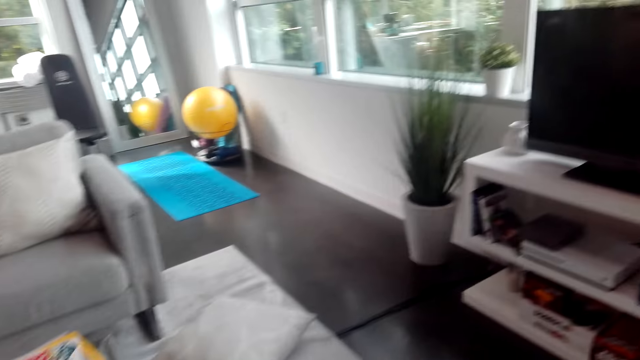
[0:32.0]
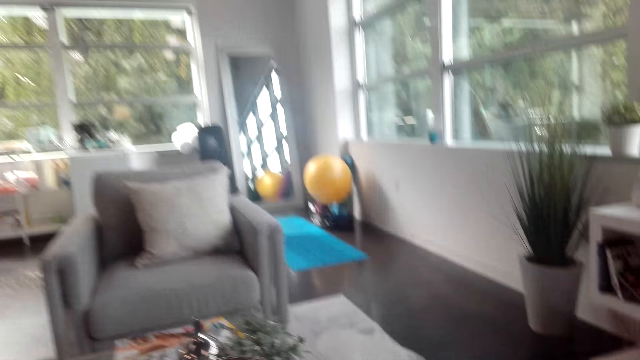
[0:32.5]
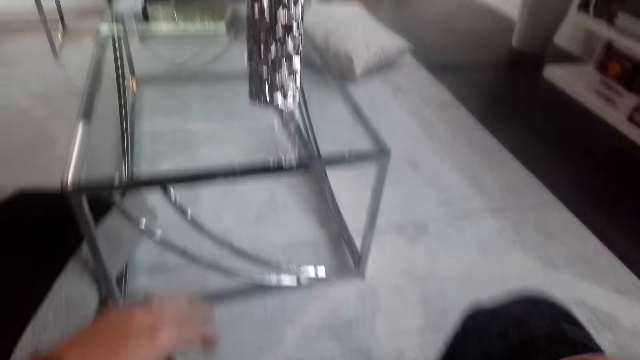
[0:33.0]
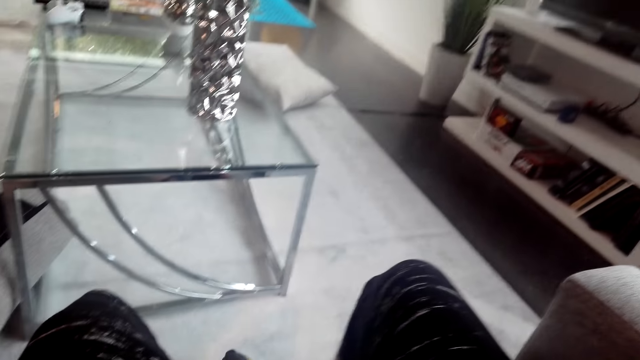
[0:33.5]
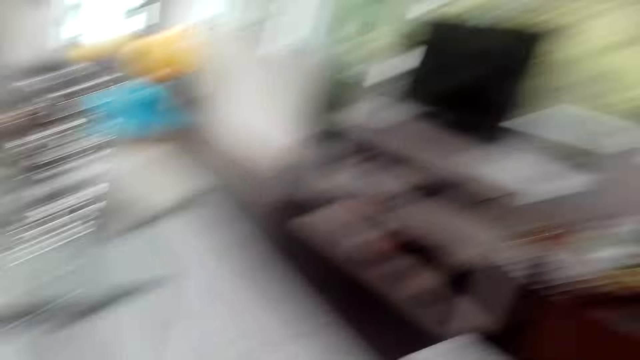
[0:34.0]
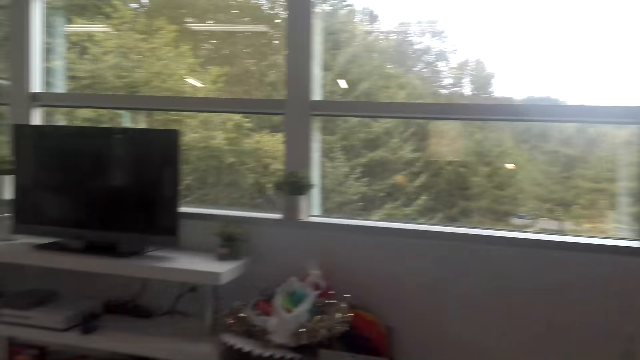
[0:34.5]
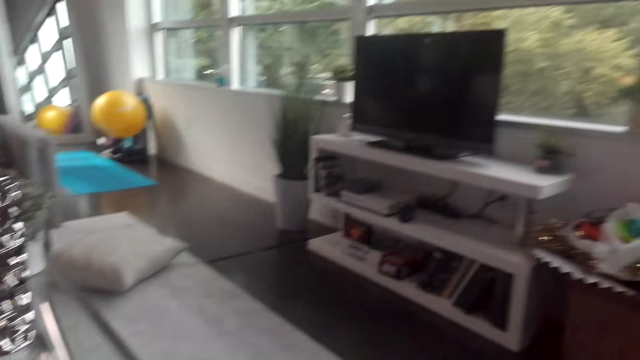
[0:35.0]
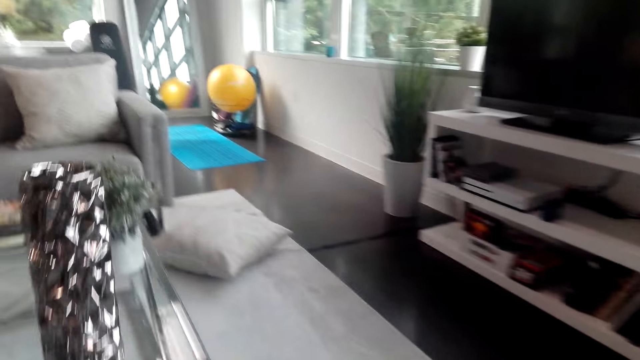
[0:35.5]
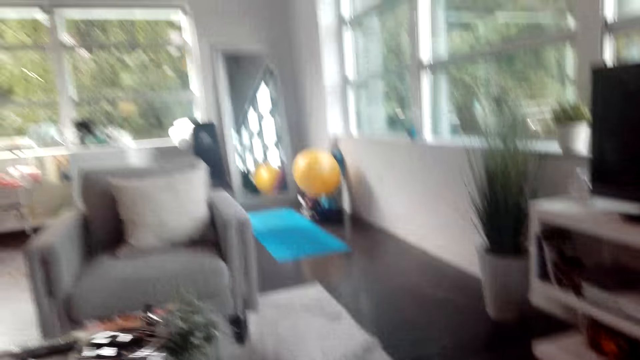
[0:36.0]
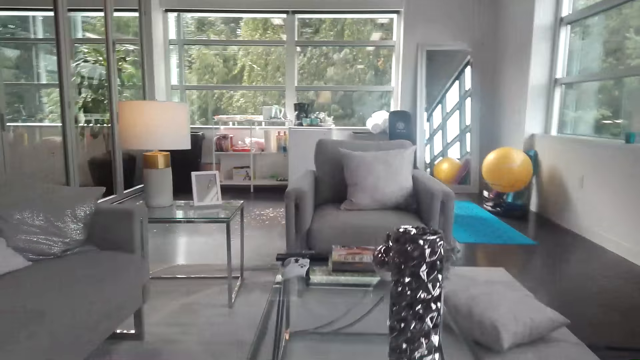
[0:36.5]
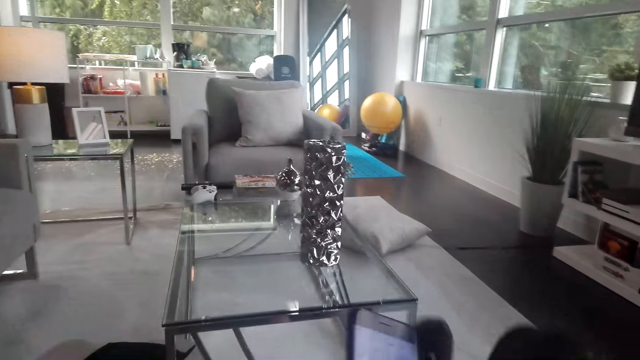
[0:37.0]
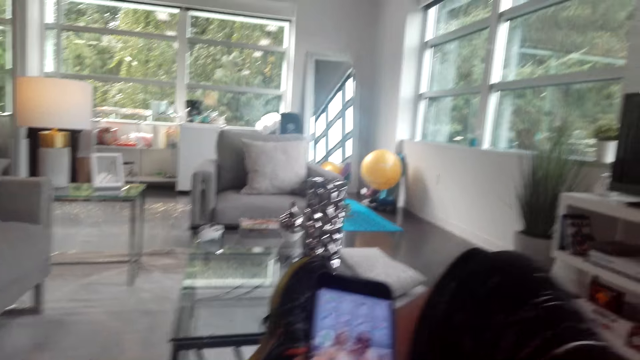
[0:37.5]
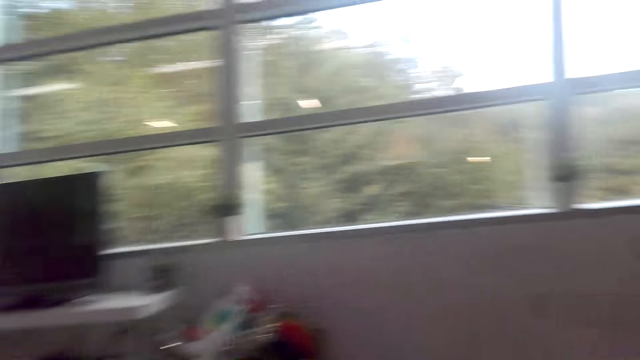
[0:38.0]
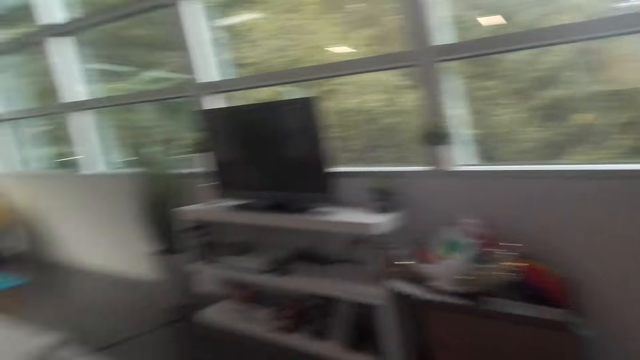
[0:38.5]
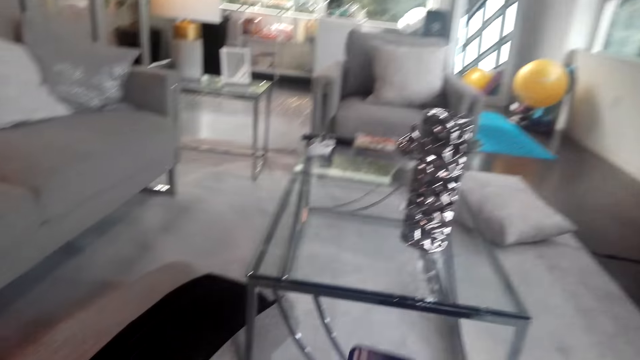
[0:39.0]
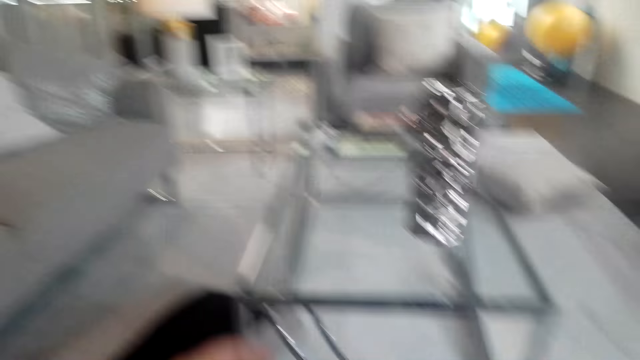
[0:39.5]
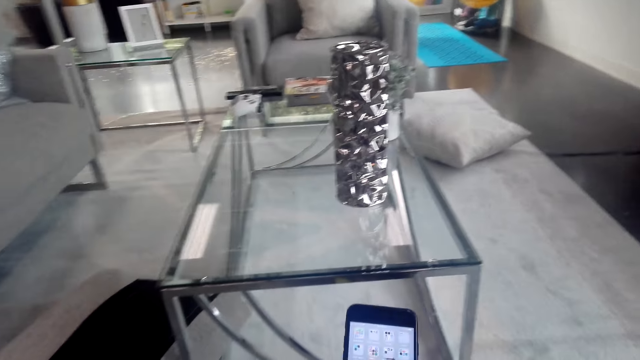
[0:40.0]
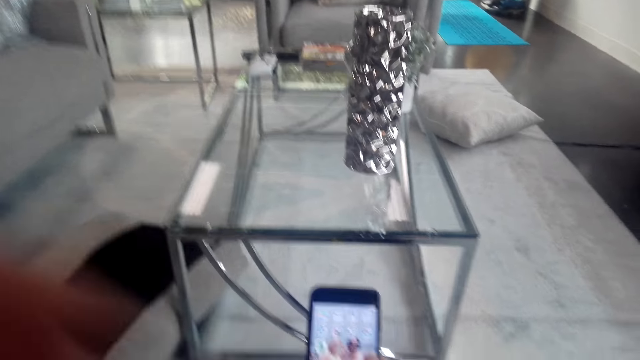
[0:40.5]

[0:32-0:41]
The camera wearer sits on the couch. They look around the house. They walk around the room. They operate a phone.

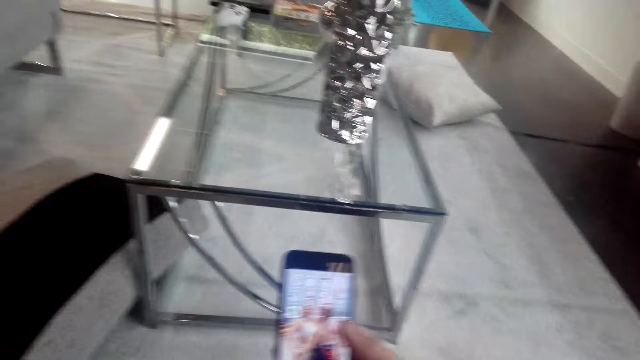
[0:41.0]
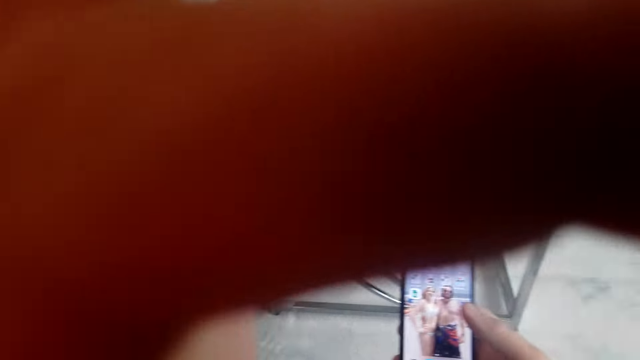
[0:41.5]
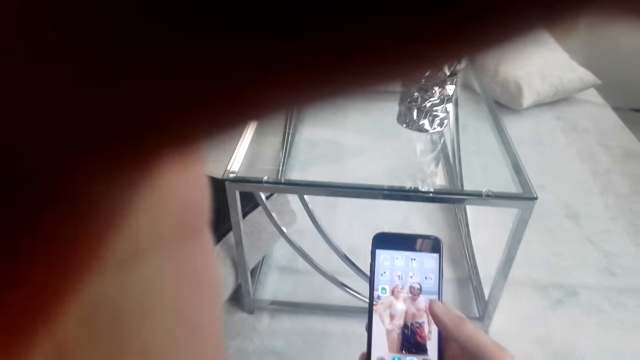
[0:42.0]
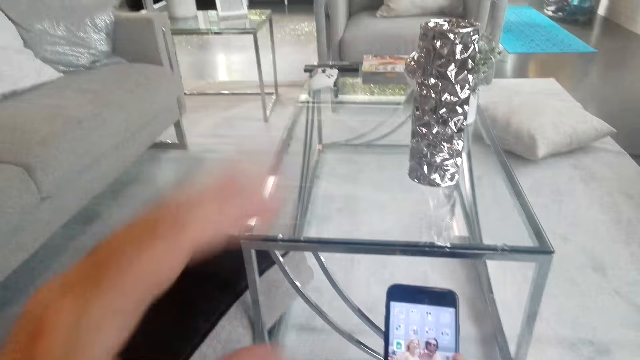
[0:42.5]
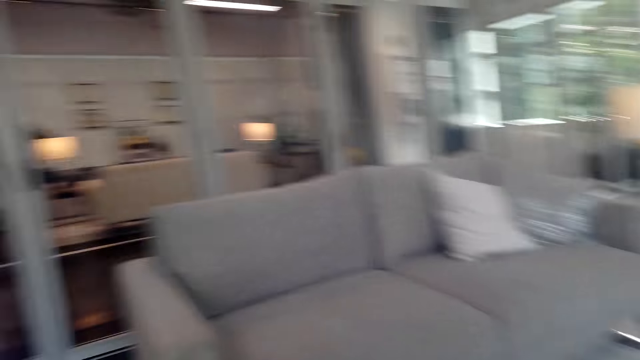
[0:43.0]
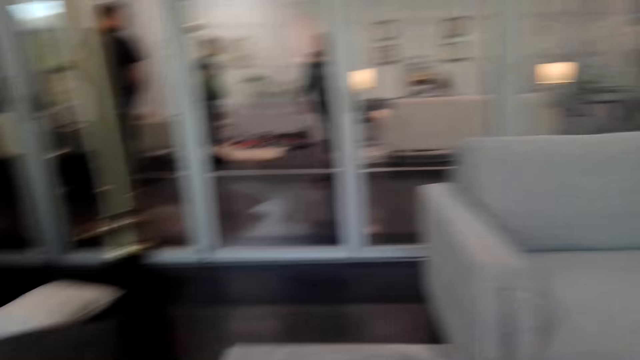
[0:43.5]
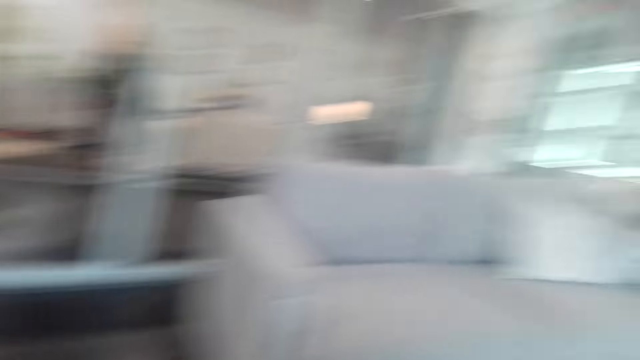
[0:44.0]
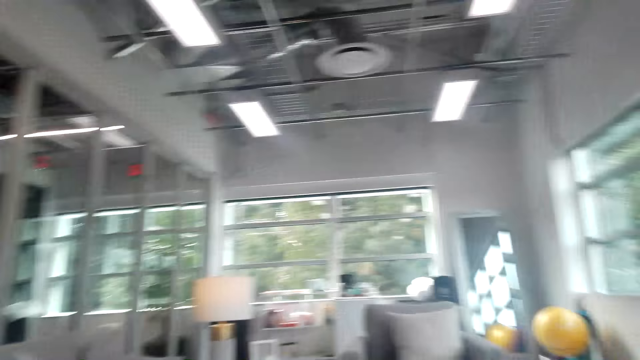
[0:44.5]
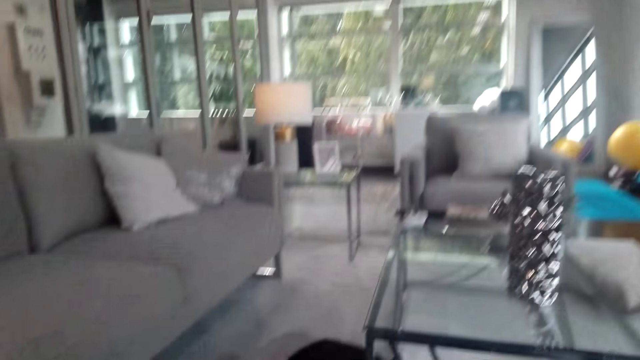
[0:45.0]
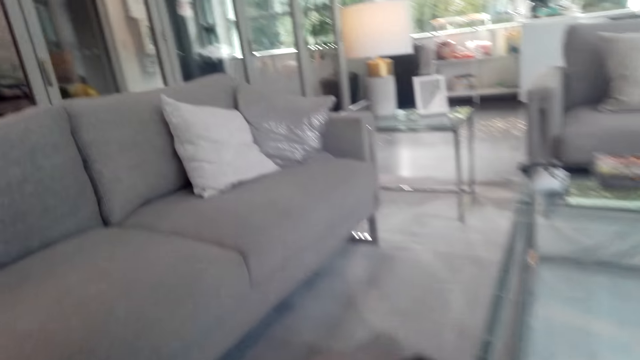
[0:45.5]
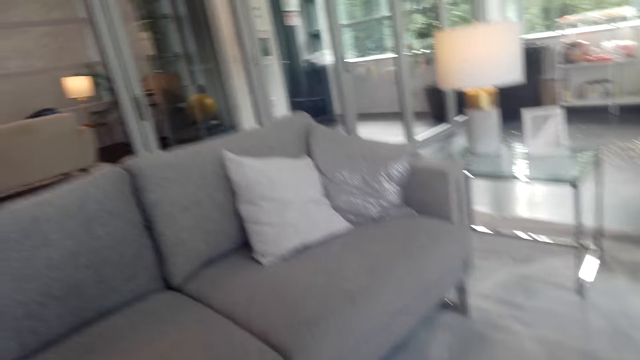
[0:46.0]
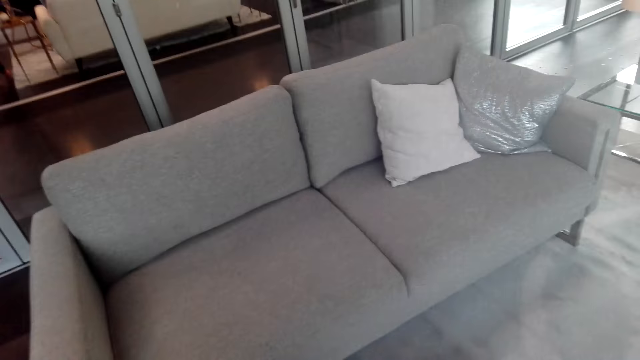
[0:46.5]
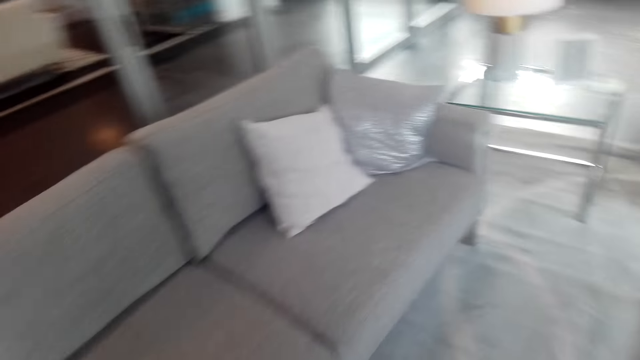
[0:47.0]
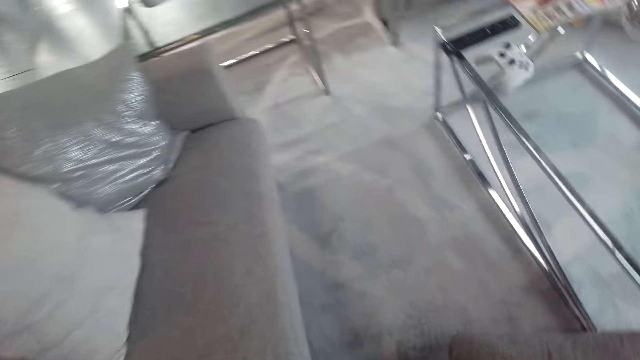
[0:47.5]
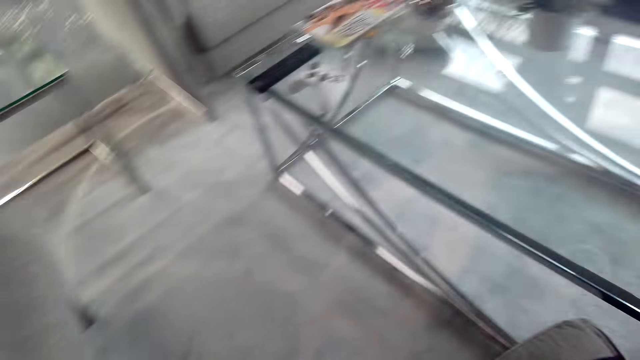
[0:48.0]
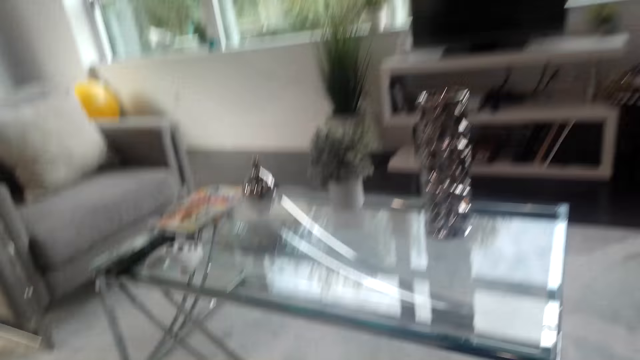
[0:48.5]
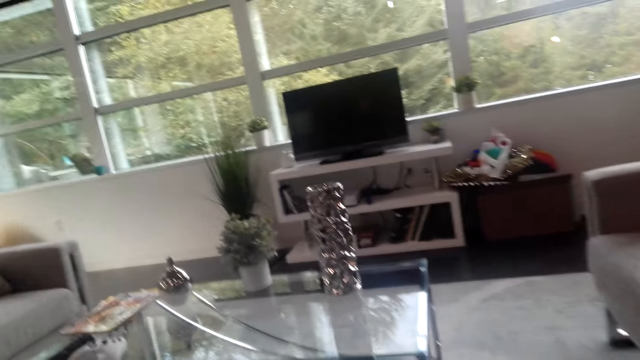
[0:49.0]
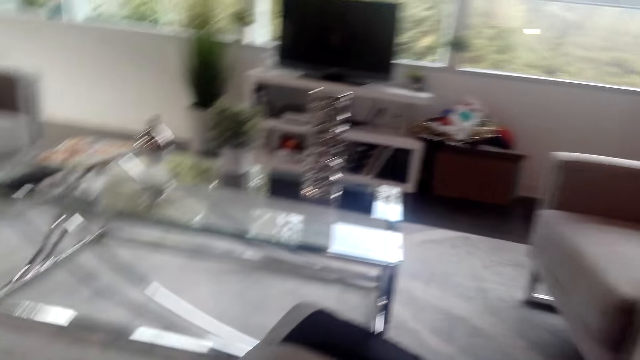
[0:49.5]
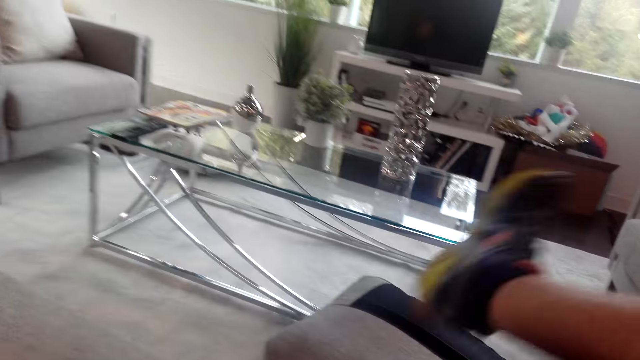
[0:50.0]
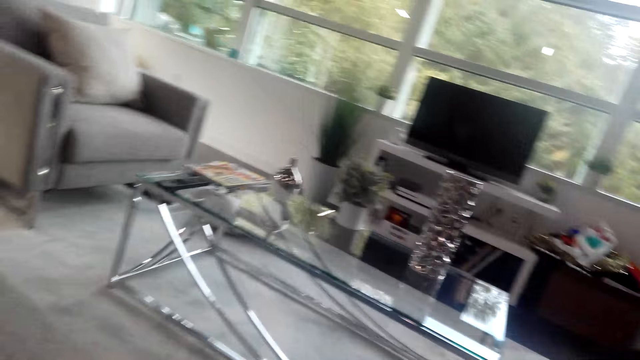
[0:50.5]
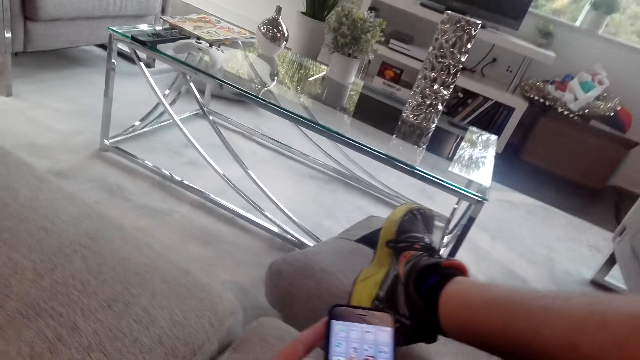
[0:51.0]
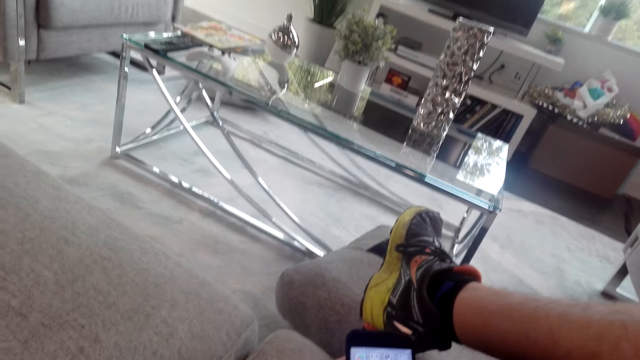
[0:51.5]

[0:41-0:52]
The camera wearer adjusts the camera. He looks around the house. He walks around the room. He sits on the couch and folds his leg. He operates a phone.
